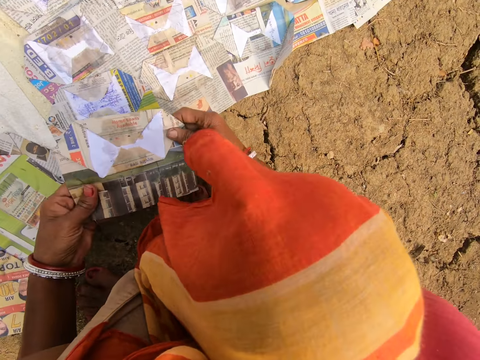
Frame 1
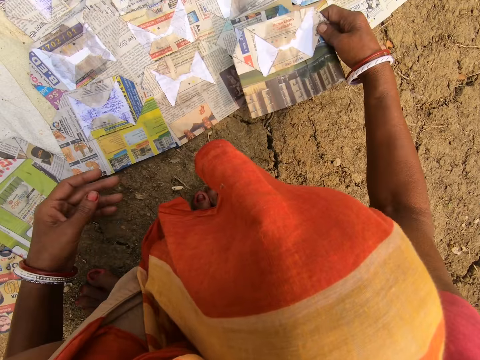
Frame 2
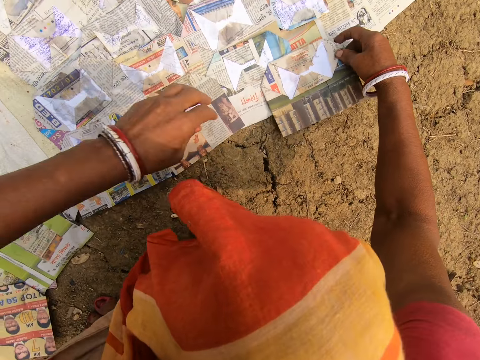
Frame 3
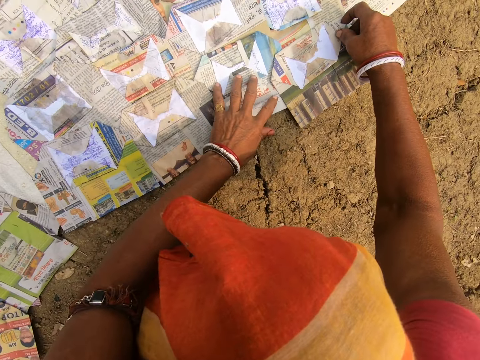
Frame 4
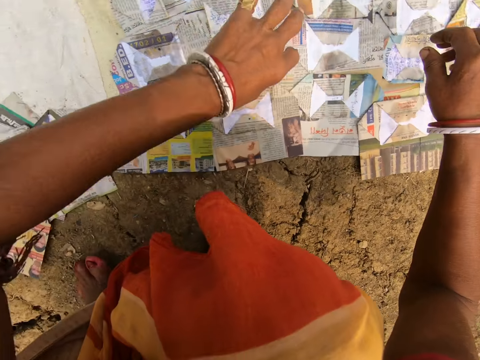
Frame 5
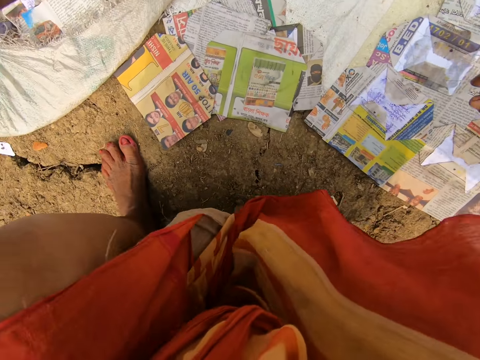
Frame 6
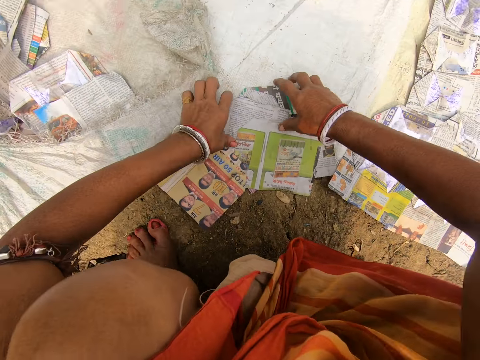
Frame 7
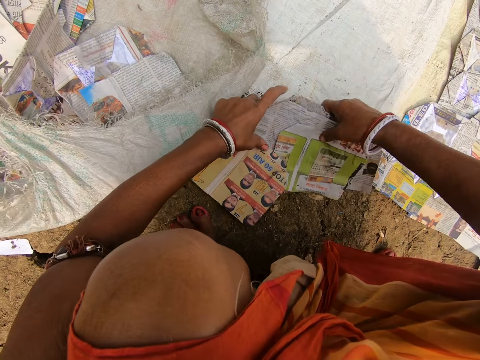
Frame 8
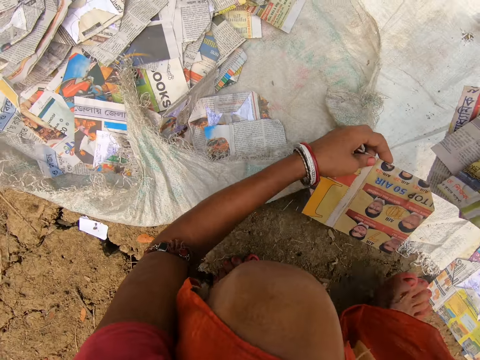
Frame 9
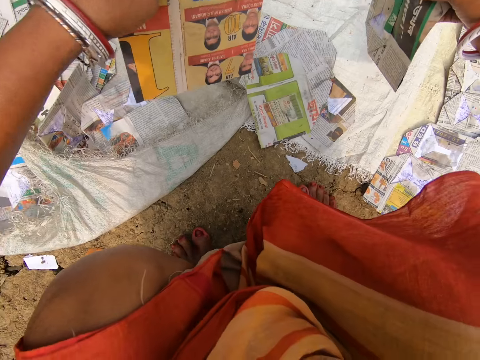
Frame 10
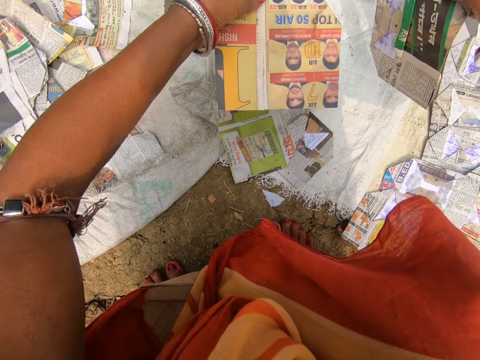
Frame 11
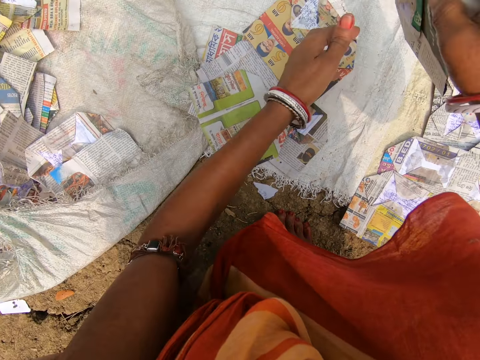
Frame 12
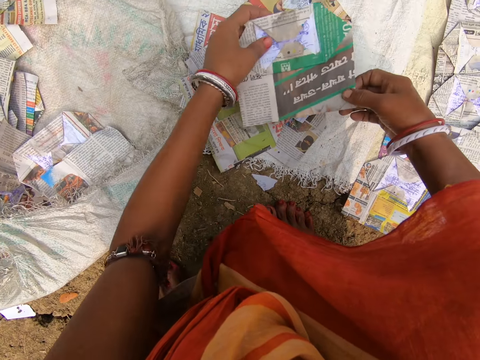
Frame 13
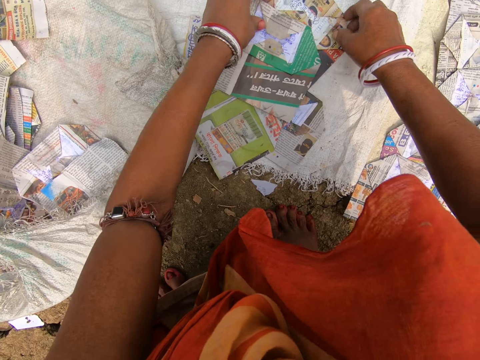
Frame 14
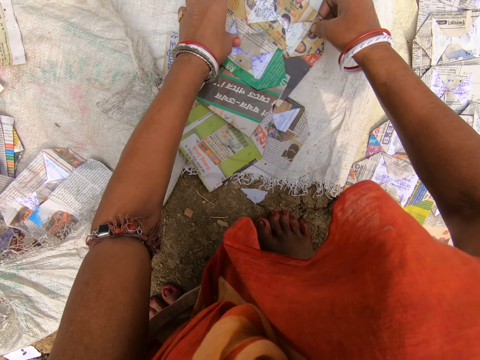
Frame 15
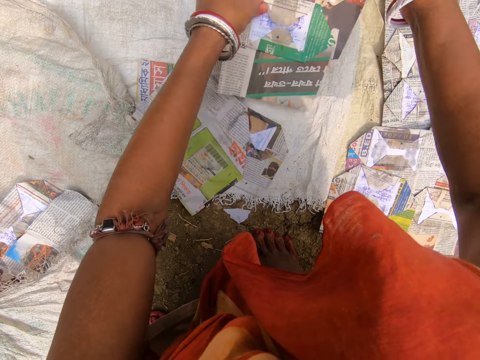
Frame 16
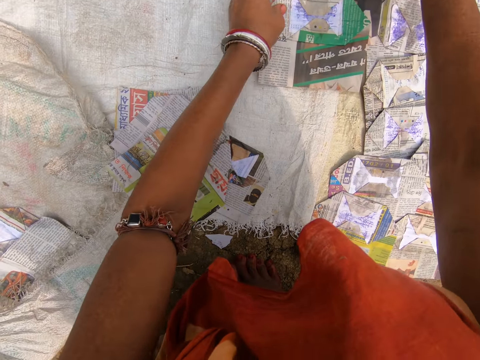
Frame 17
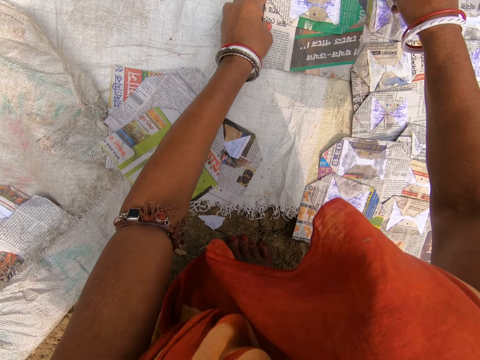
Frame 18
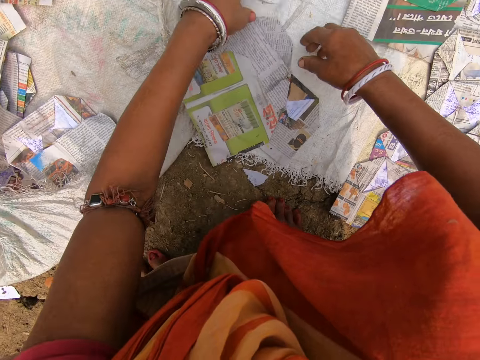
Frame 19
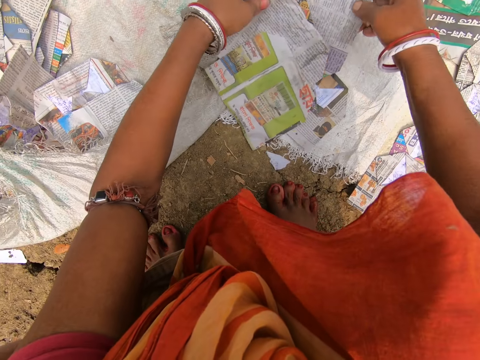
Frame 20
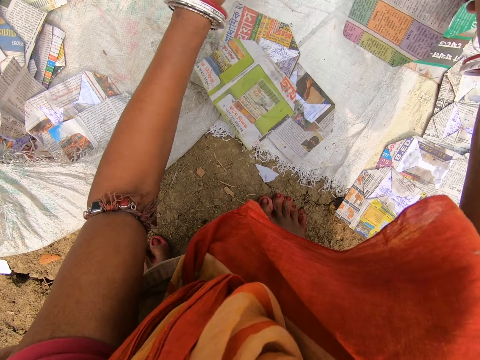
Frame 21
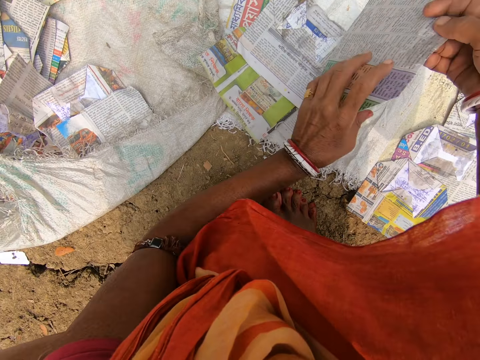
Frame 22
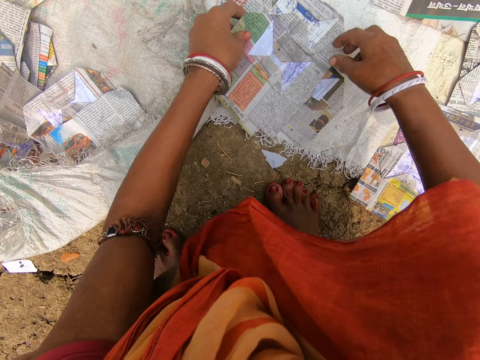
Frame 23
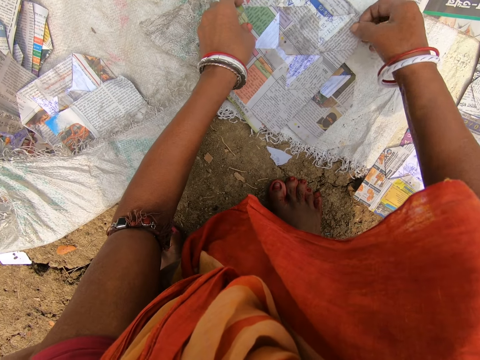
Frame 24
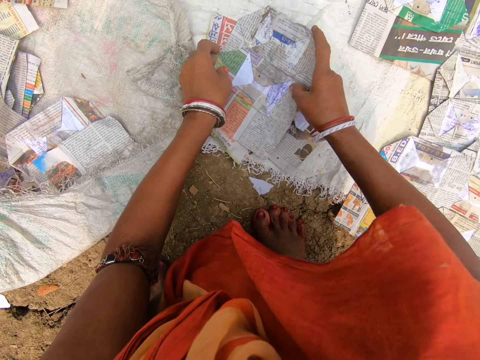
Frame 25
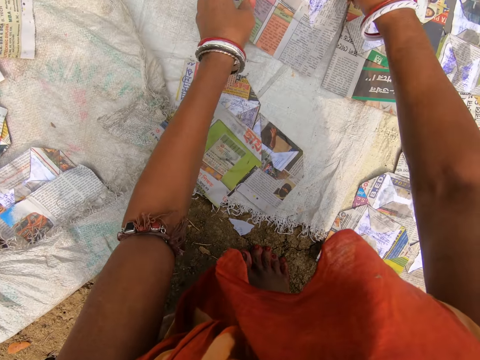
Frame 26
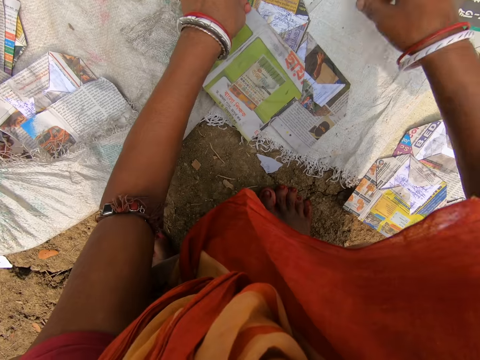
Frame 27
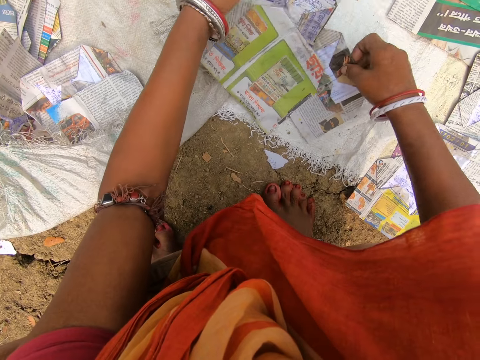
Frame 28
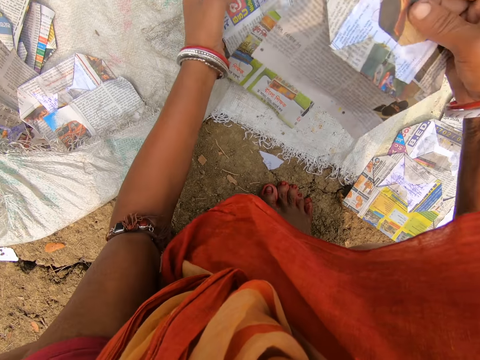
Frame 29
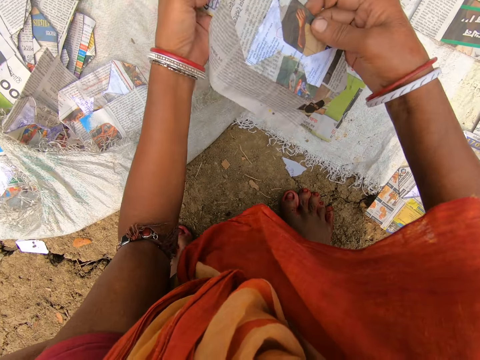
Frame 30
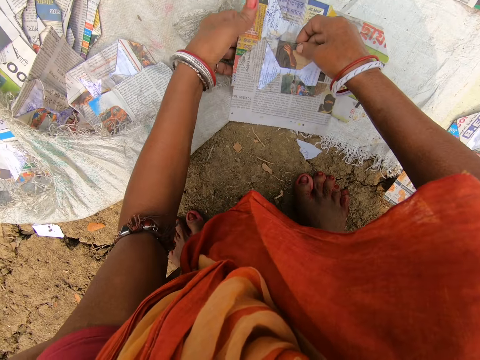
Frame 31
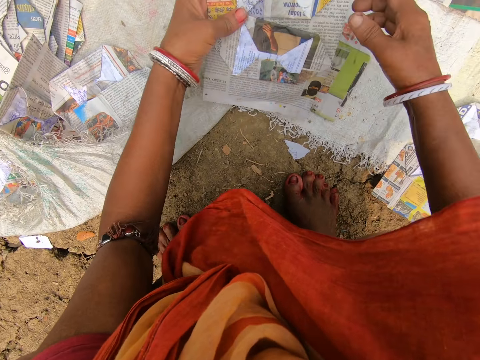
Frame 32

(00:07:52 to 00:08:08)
The camera wearer looks around. They place the magazine on the sack. They look at the magazine. They look around. They pick up the magazine or newspapers. They make a step. They arrange the newspapers. They look at the magazine. They place the magazine on the sack. They look at the magazine. They place the magazine on the sack. They pick up the magazine. They look at the magazine. They arrange the newspapers. They place the magazine on the sack. They pick up the magazine. They look at the magazine.

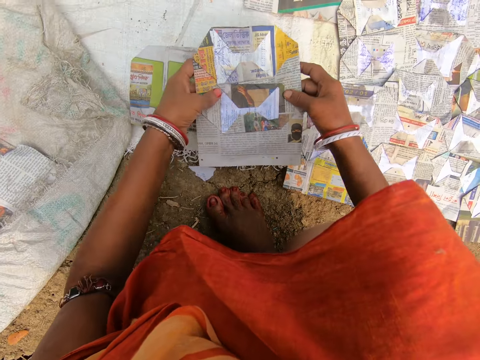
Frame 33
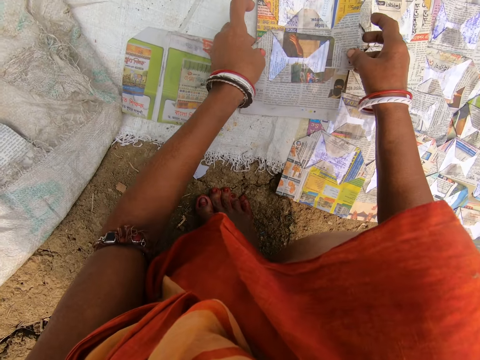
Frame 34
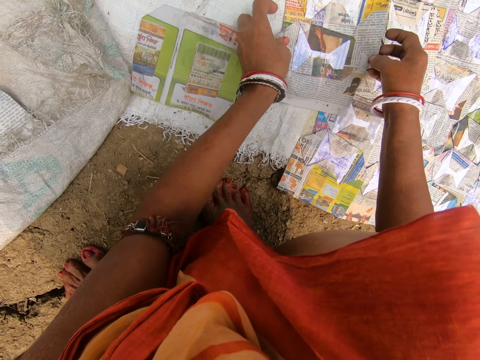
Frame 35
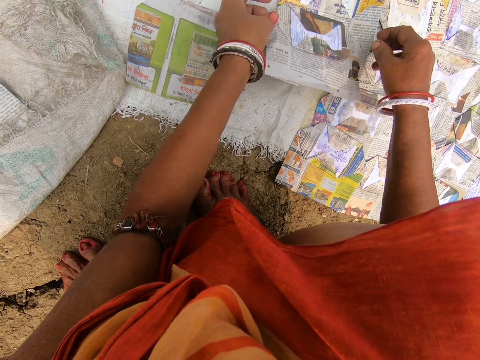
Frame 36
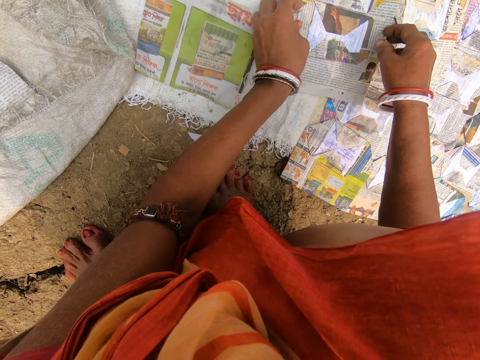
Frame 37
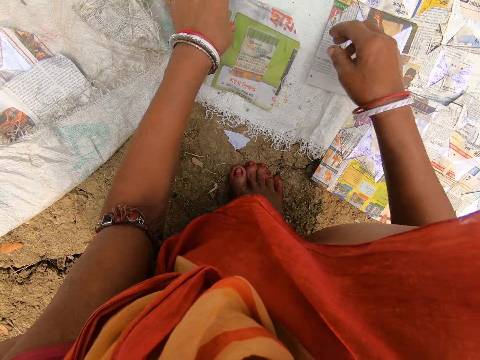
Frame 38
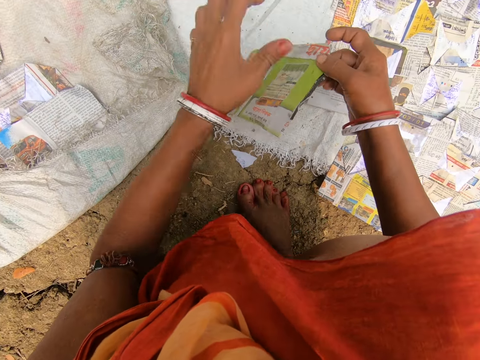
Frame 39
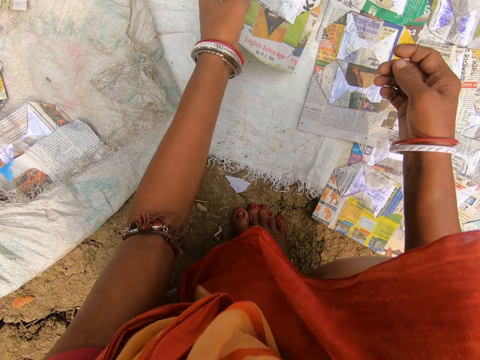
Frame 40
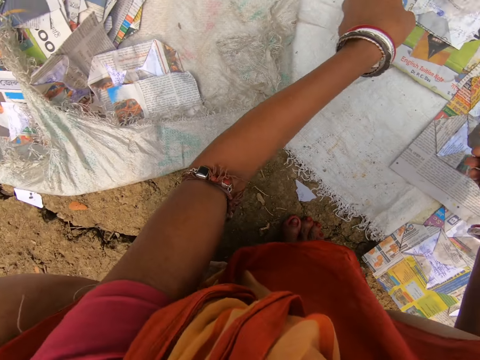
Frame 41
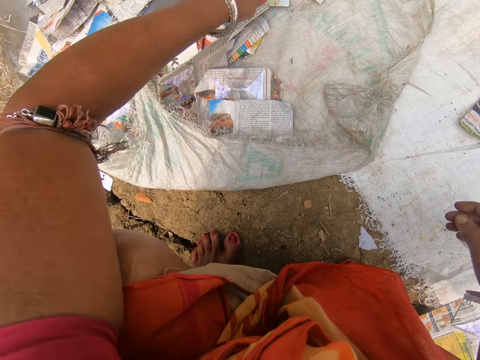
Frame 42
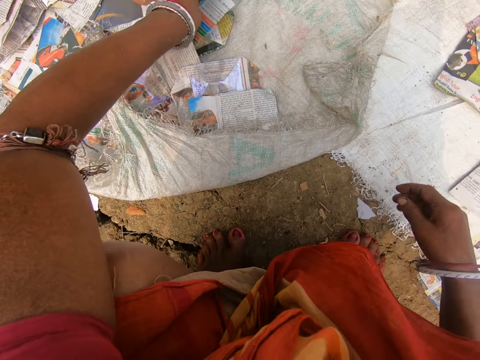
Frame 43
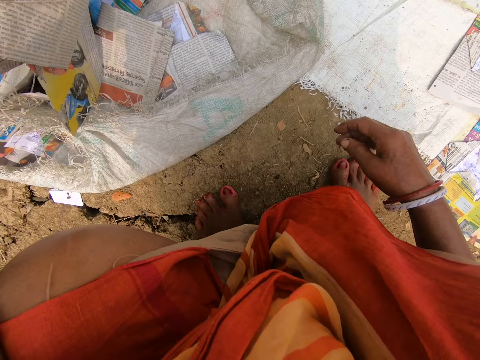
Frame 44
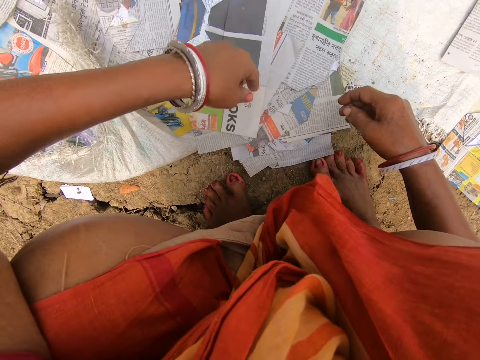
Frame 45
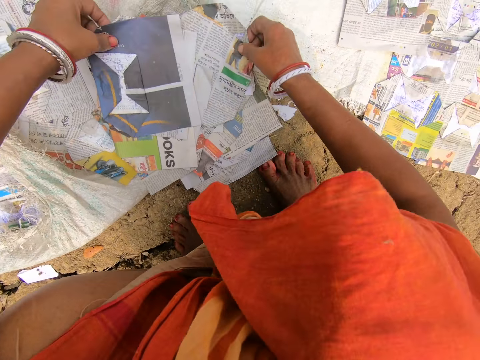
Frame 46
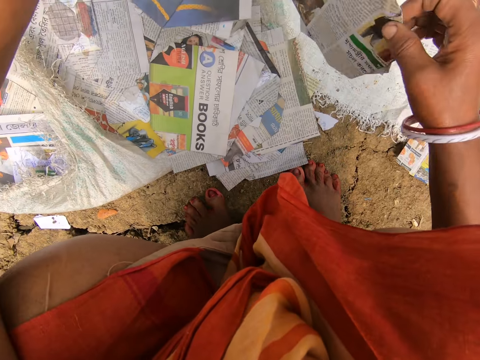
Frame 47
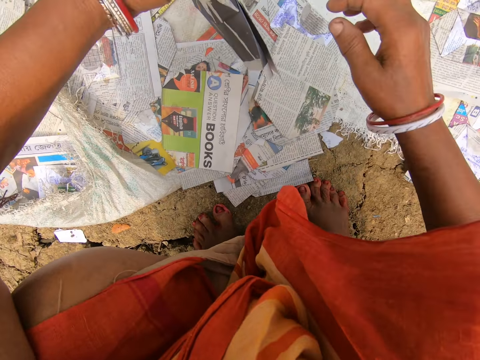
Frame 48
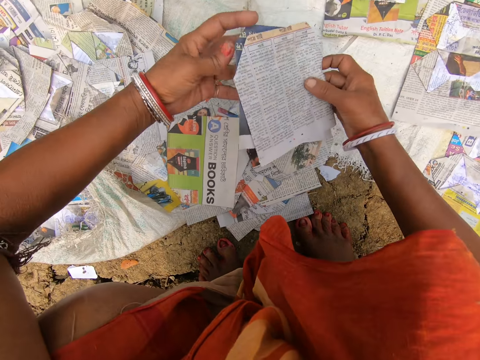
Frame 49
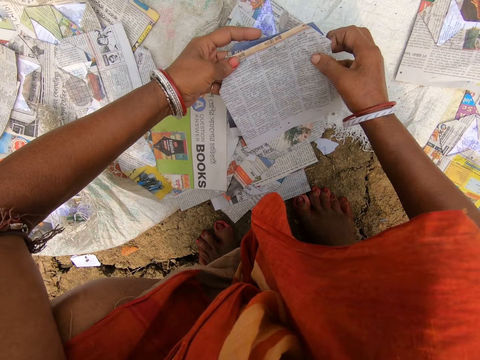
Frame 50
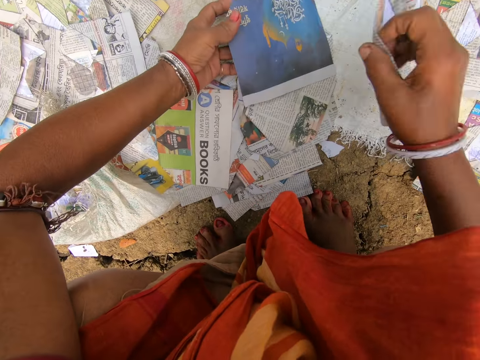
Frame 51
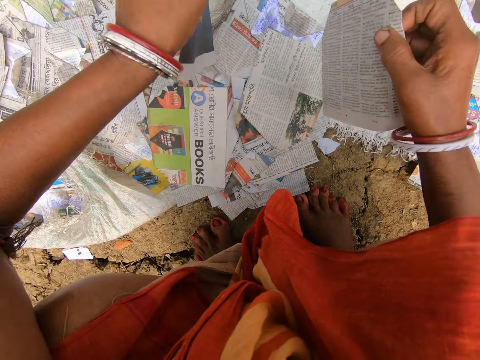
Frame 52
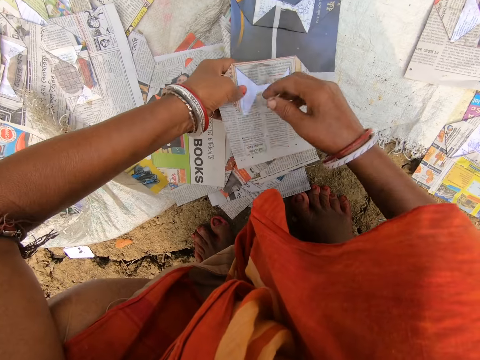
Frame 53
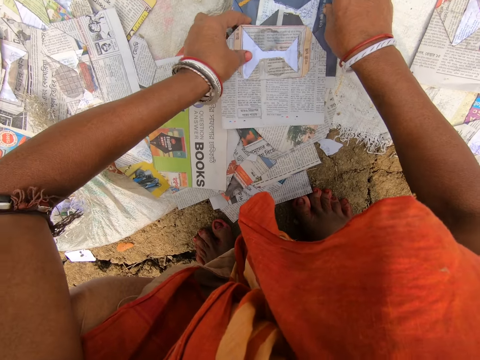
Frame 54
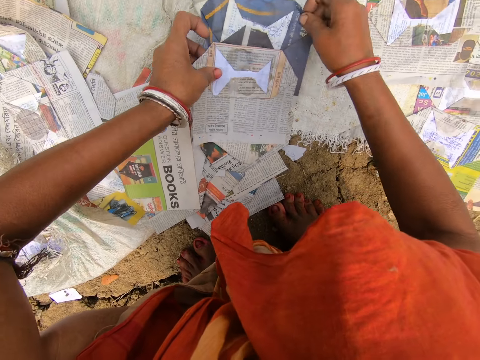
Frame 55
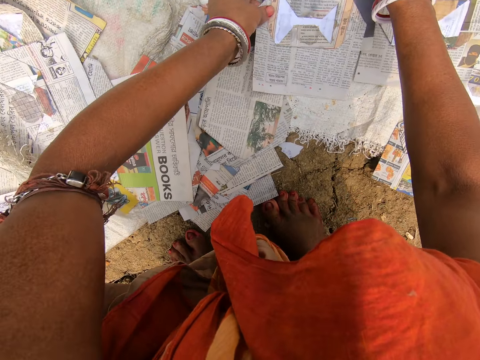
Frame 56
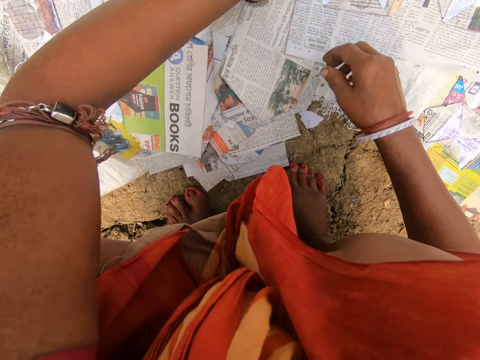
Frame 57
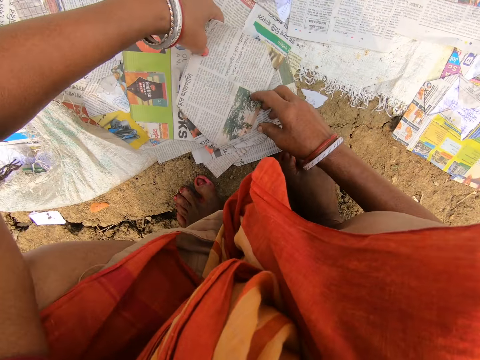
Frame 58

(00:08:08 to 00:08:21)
The camera wearer places the magazine on the sack. They look at the magazine. They pick up the magazine or newspaper. They look at the magazine. They arrange the newspapers. They place the magazine on the sack. They look around. They pick up the magazine. They look around. They look at the magazine. They arrange the newspapers. They place the magazine on the sack. They pick up the magazine.
